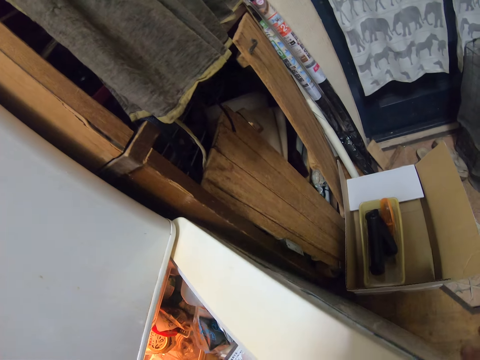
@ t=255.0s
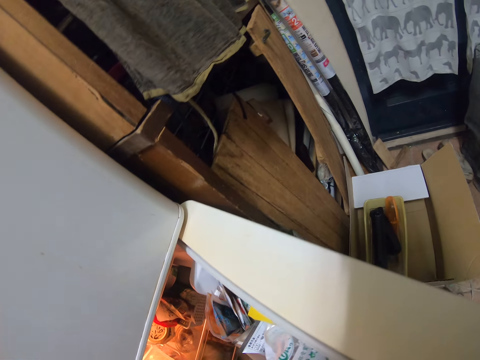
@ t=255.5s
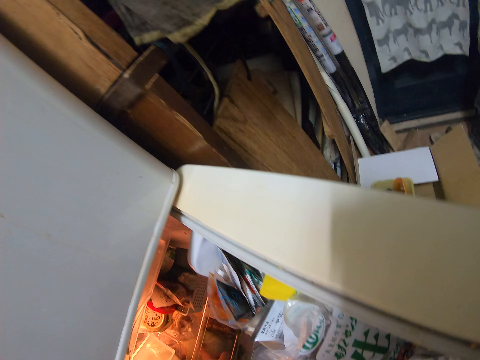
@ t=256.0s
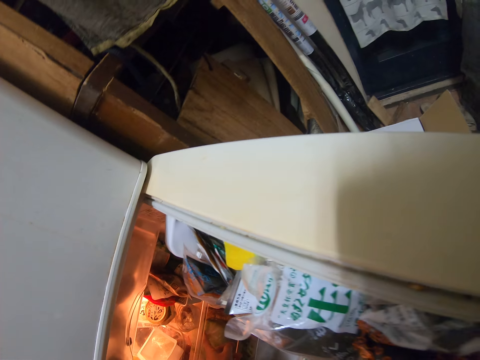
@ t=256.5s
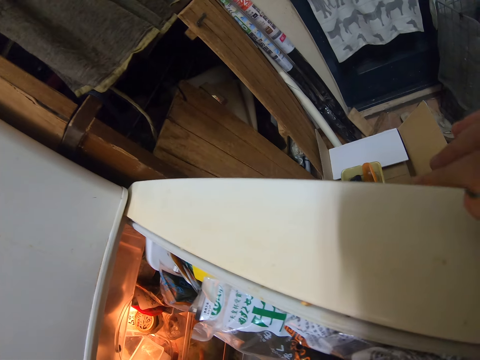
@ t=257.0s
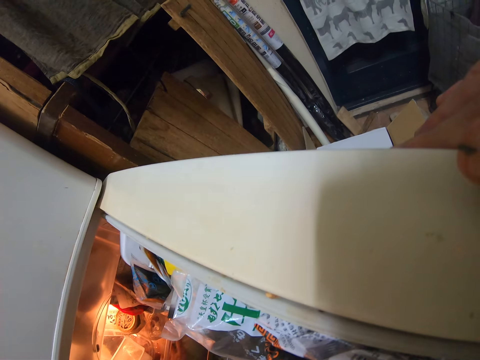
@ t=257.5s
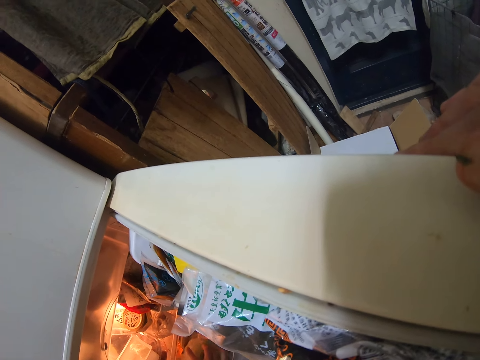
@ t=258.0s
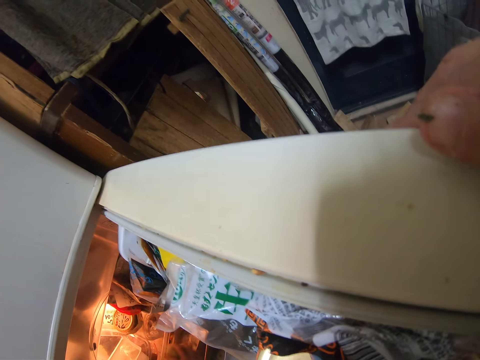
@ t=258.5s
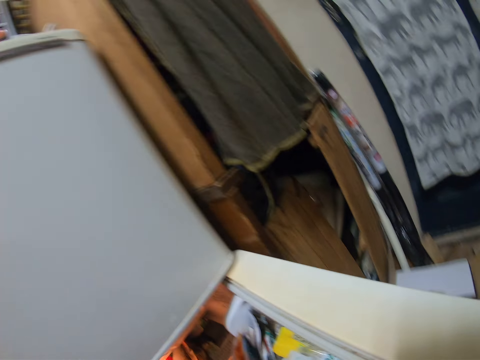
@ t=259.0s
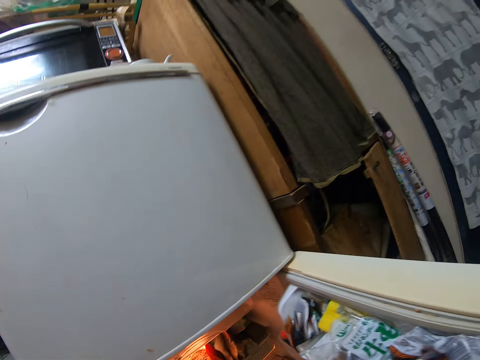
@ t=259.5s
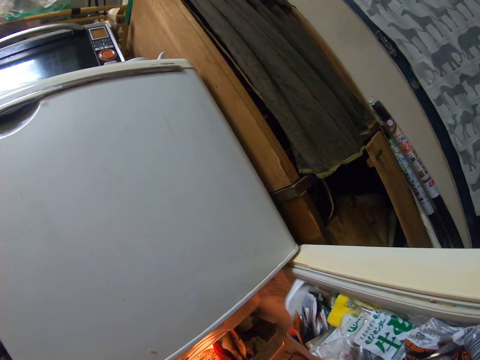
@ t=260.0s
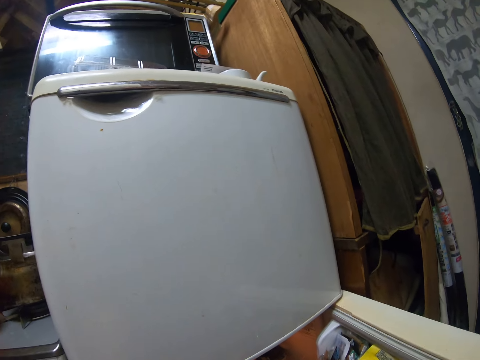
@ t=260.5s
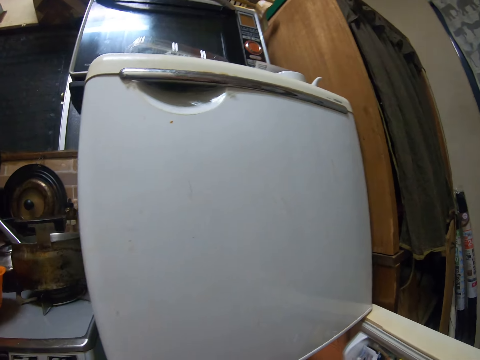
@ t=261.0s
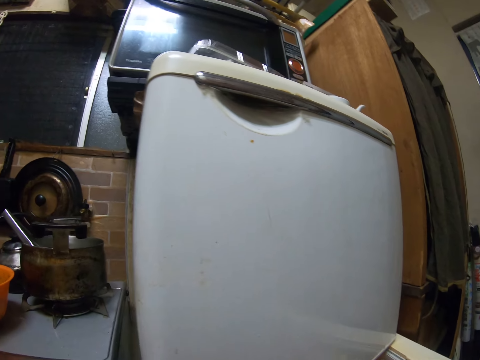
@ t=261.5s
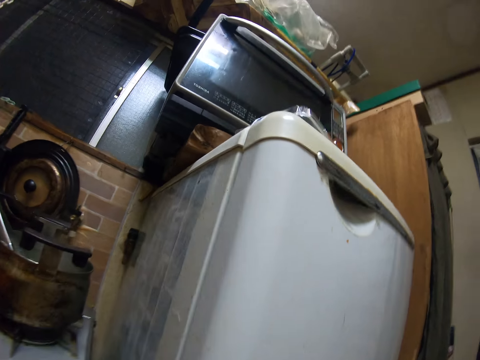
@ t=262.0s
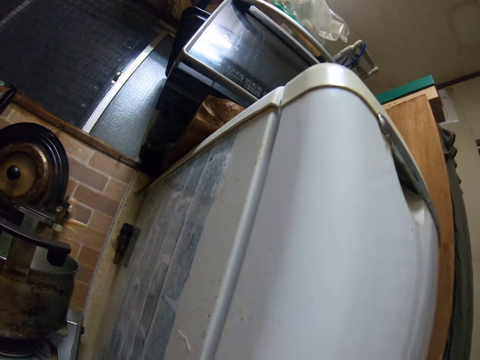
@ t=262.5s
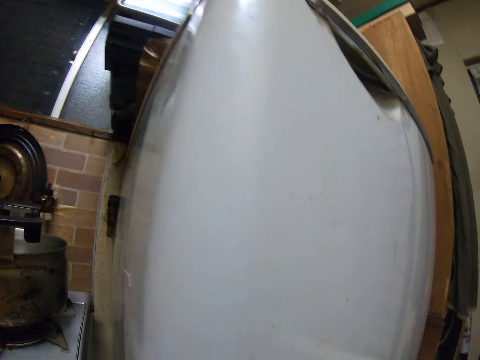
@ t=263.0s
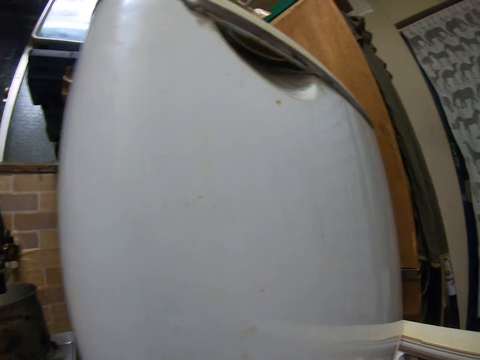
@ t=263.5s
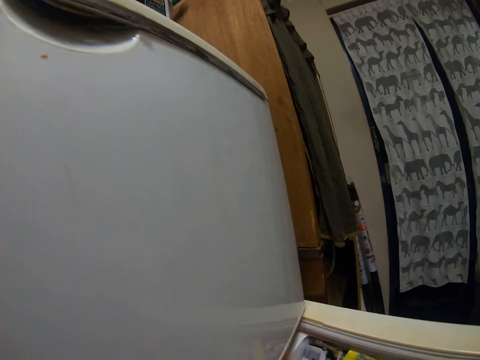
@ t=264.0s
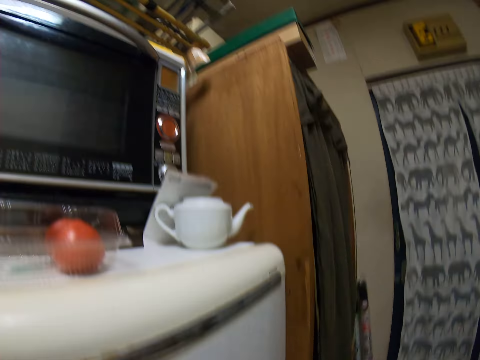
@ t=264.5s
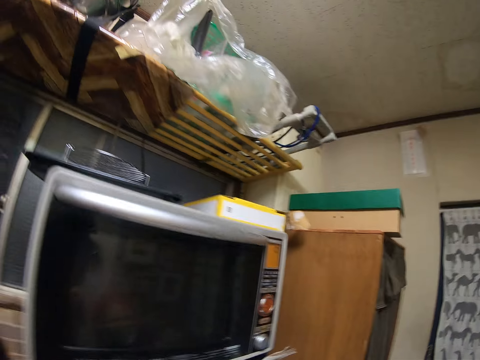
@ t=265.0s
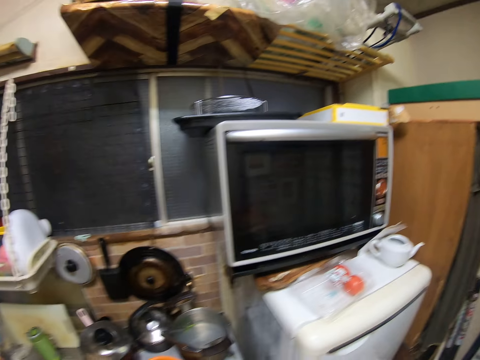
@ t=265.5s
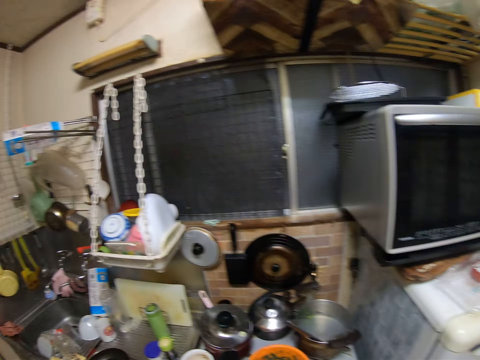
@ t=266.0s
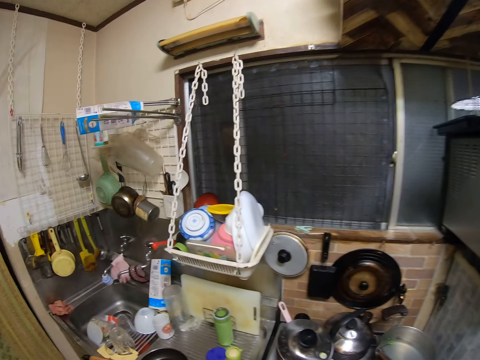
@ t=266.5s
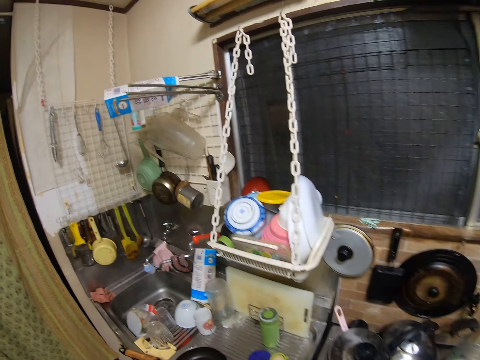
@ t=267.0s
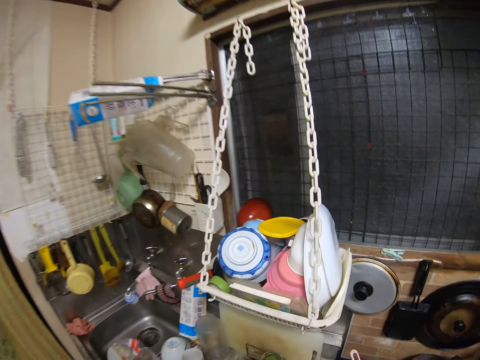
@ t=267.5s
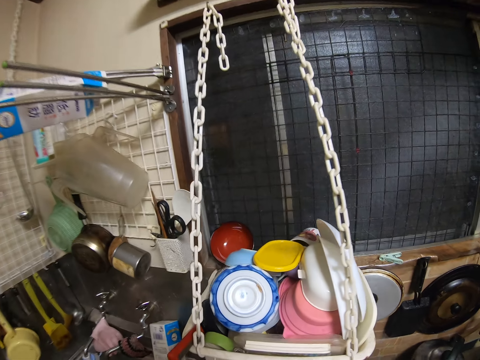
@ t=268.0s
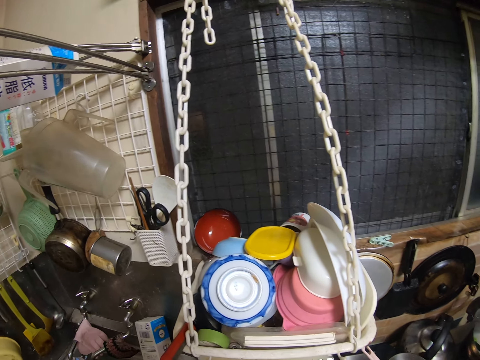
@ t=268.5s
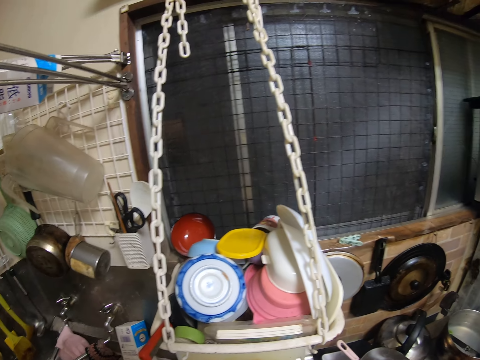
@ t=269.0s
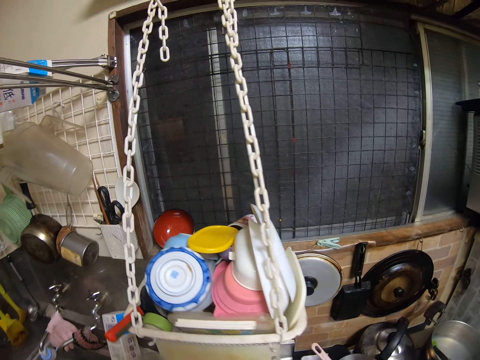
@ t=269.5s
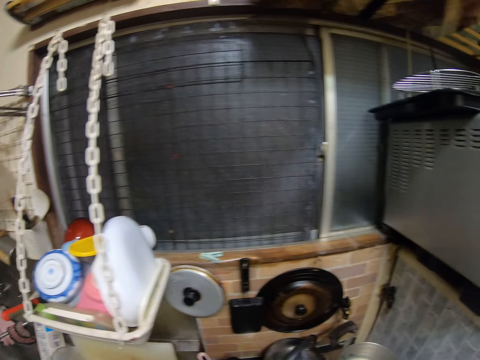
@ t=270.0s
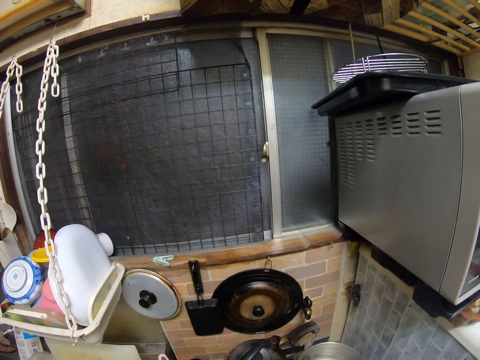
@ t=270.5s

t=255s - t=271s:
The camera wearer picks up a bag from the fridge. They pick up something. They close the fridge. They move a camera. They shake something.

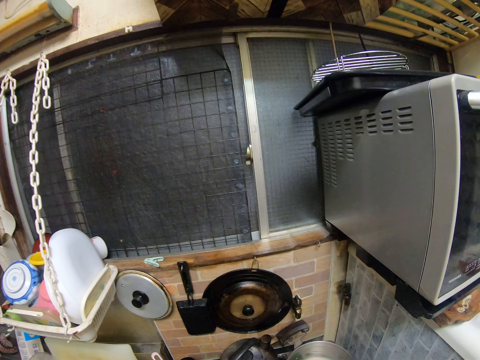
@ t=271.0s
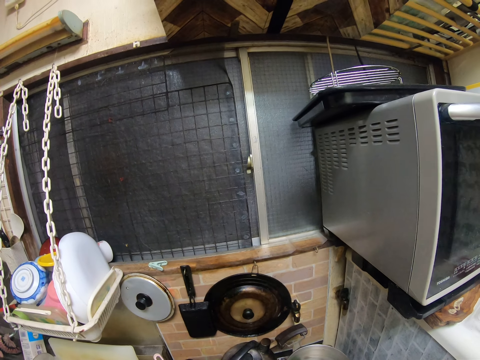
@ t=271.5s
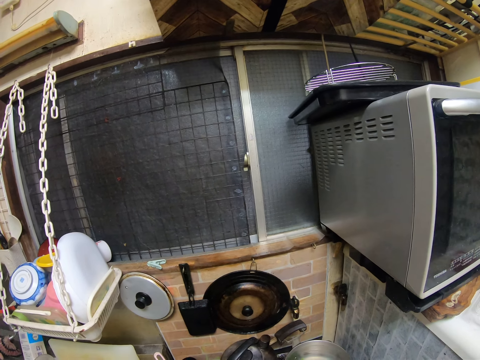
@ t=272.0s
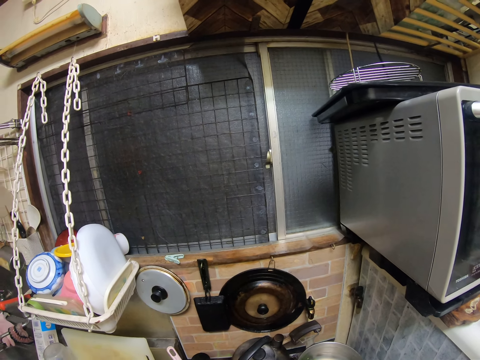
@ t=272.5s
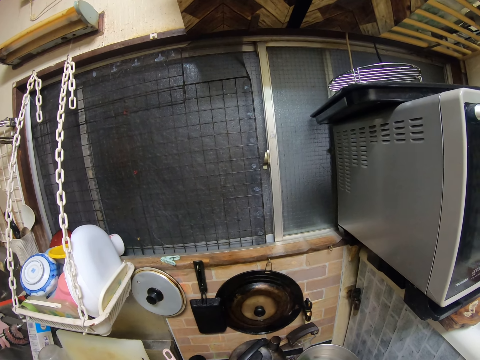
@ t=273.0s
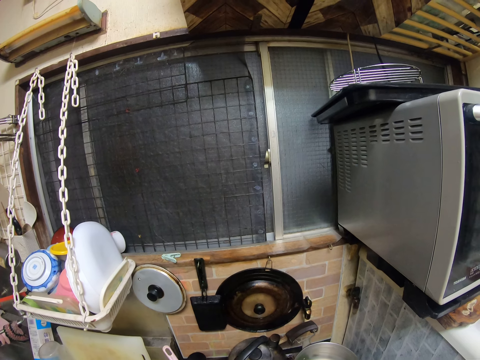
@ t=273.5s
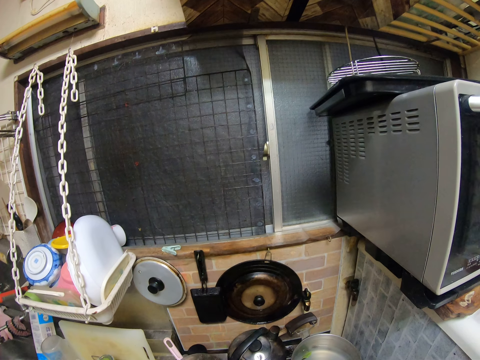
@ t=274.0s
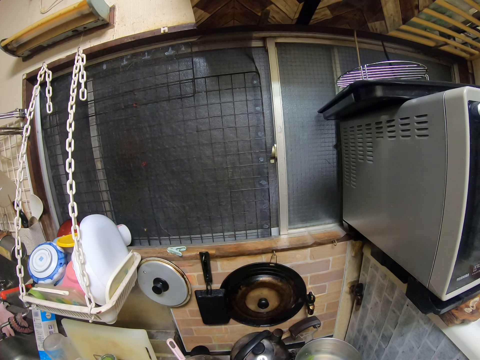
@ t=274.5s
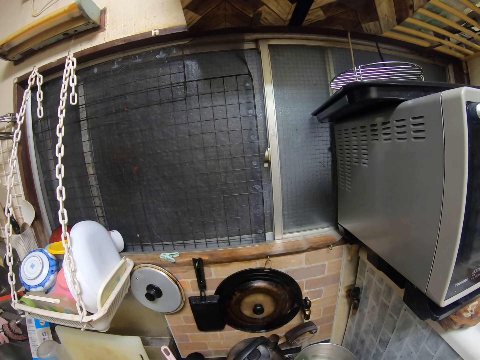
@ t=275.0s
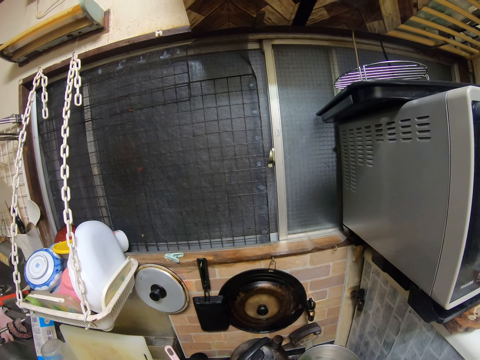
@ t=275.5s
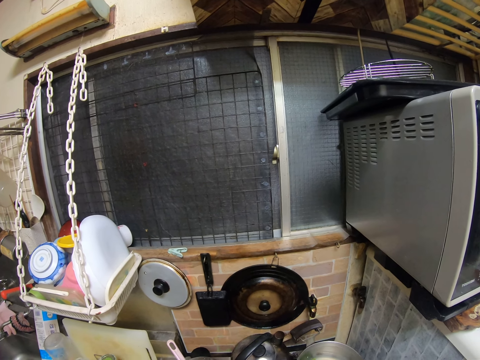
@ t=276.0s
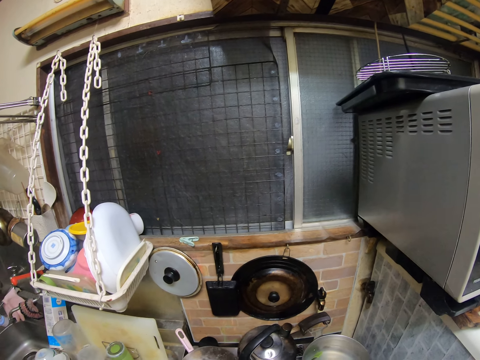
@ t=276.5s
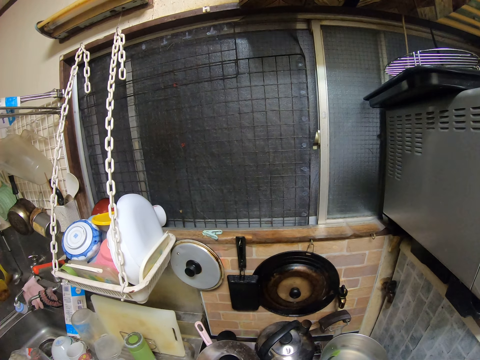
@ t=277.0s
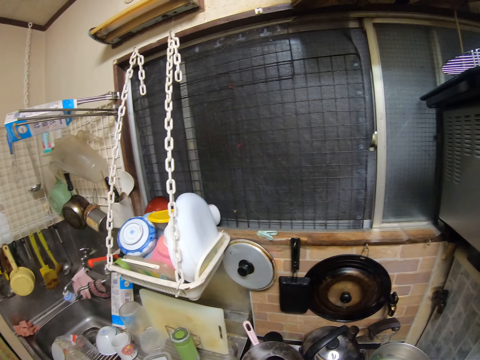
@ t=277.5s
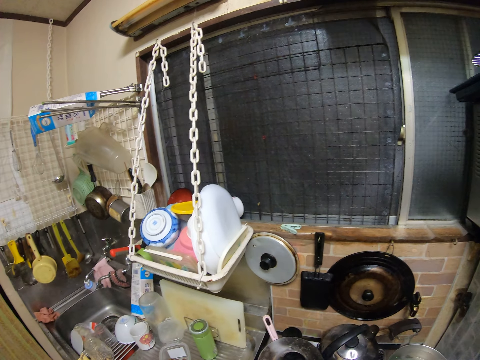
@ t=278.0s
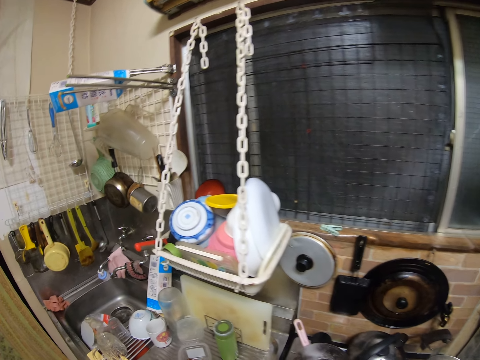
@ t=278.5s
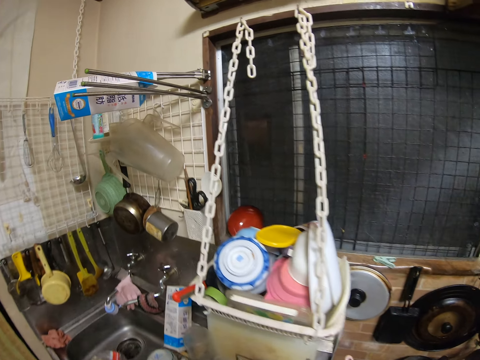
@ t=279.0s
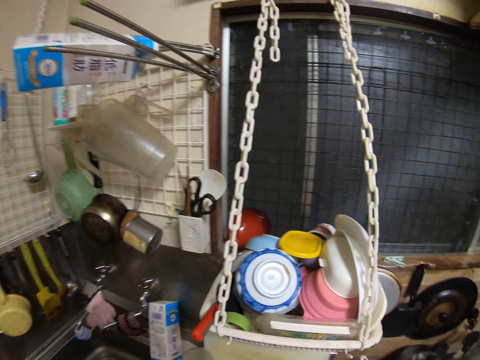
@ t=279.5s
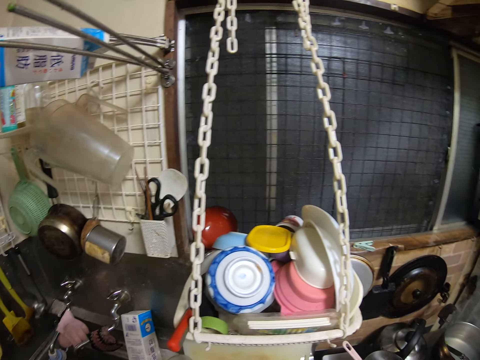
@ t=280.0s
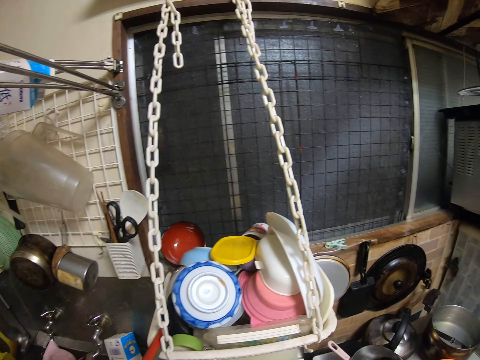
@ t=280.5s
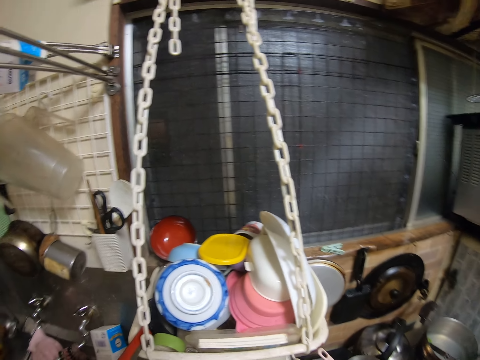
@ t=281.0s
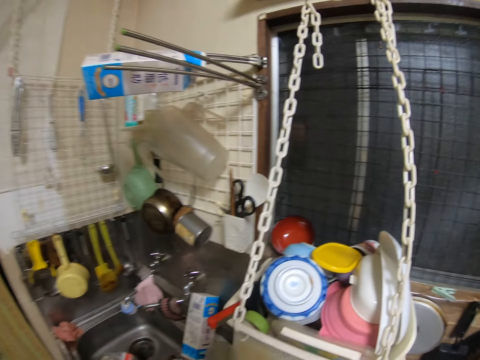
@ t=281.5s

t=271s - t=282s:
The camera wearer cuts something.
